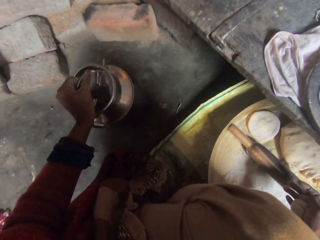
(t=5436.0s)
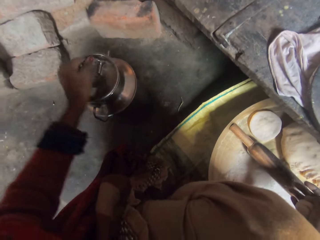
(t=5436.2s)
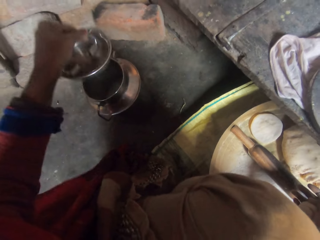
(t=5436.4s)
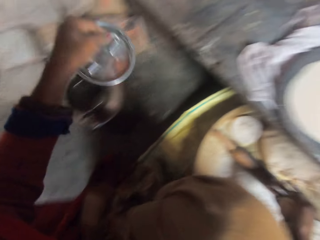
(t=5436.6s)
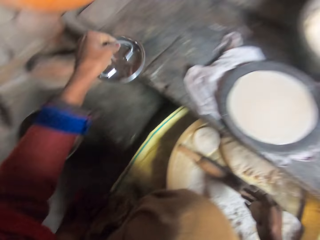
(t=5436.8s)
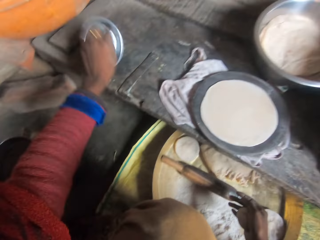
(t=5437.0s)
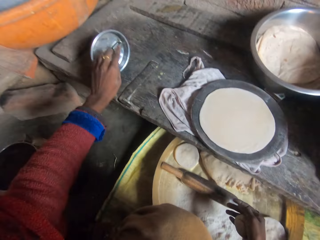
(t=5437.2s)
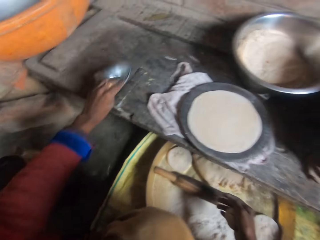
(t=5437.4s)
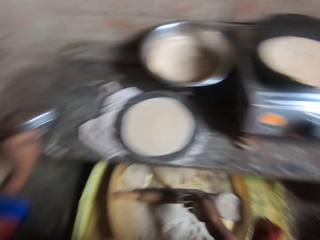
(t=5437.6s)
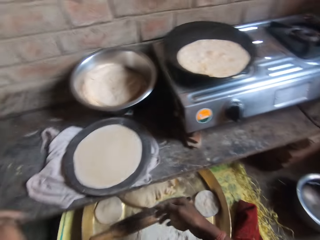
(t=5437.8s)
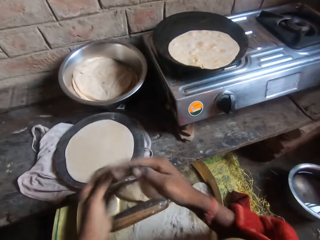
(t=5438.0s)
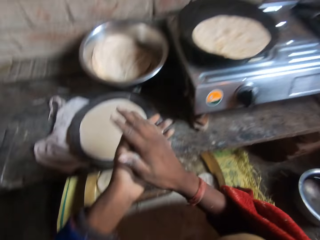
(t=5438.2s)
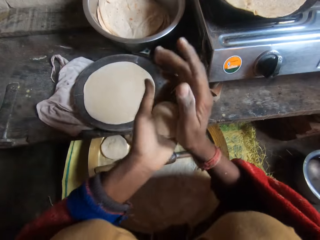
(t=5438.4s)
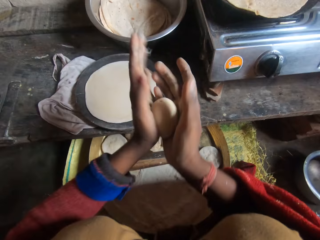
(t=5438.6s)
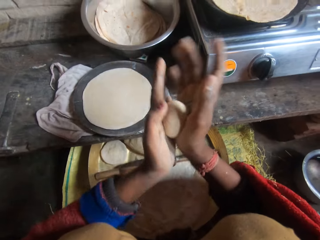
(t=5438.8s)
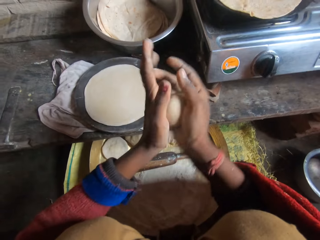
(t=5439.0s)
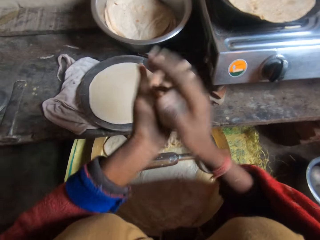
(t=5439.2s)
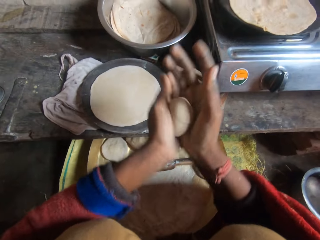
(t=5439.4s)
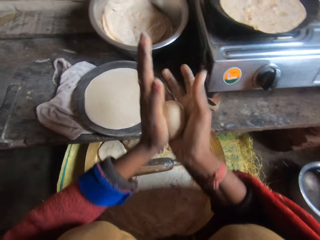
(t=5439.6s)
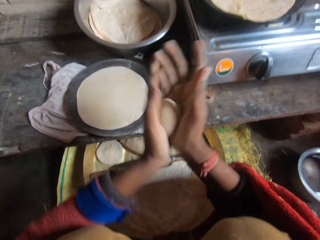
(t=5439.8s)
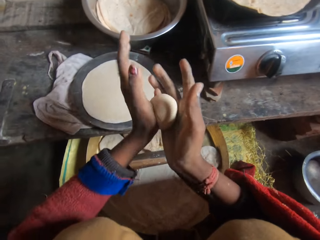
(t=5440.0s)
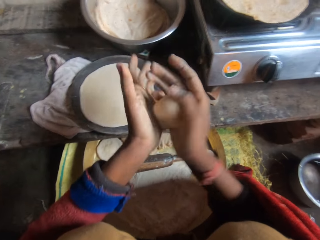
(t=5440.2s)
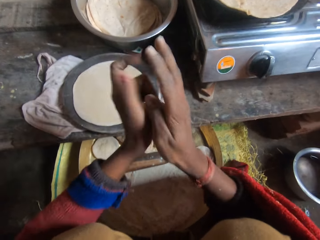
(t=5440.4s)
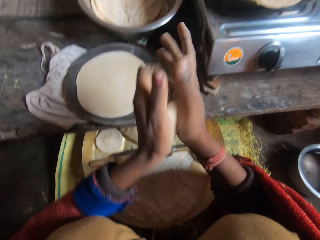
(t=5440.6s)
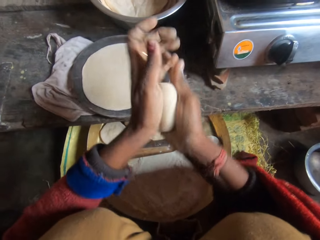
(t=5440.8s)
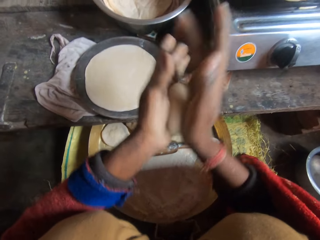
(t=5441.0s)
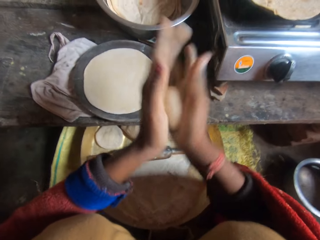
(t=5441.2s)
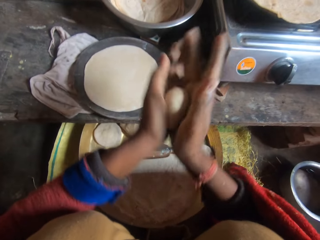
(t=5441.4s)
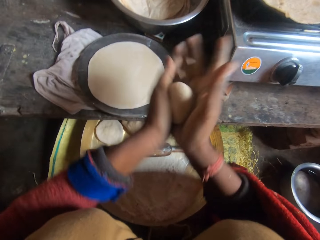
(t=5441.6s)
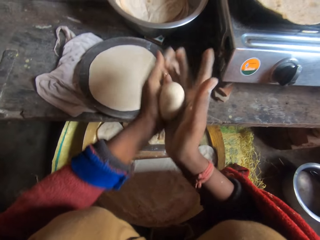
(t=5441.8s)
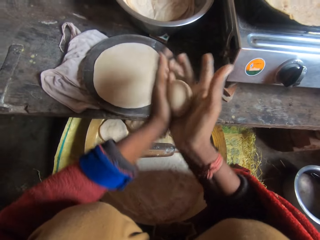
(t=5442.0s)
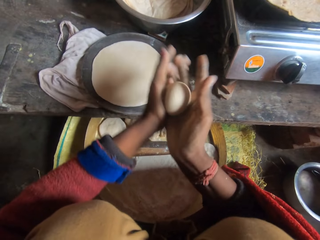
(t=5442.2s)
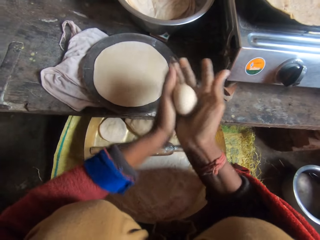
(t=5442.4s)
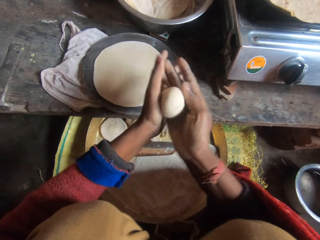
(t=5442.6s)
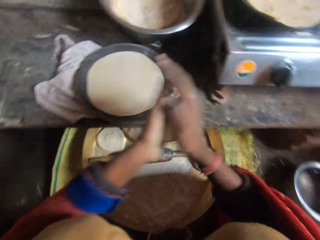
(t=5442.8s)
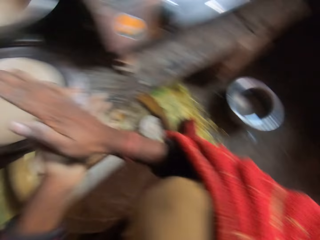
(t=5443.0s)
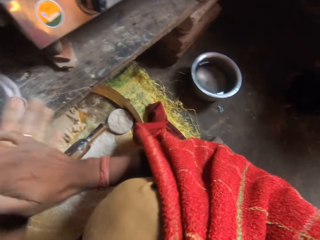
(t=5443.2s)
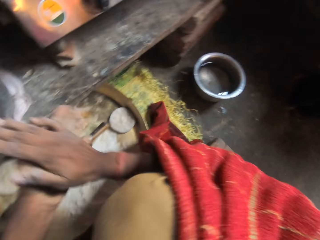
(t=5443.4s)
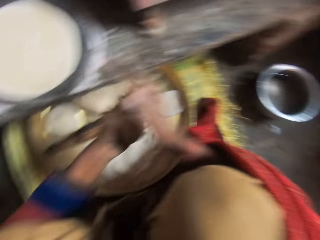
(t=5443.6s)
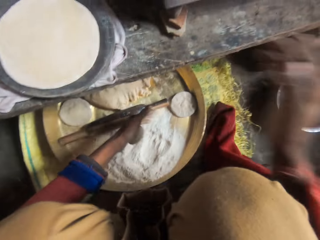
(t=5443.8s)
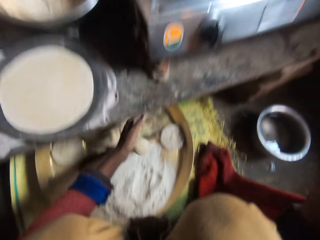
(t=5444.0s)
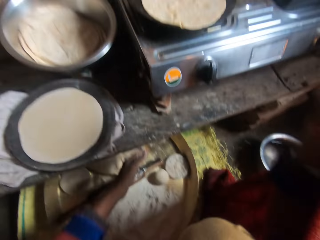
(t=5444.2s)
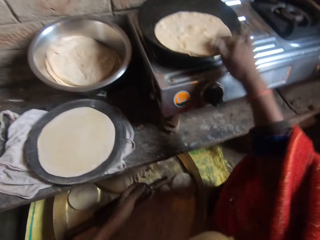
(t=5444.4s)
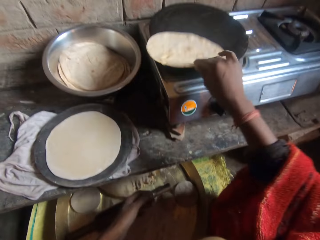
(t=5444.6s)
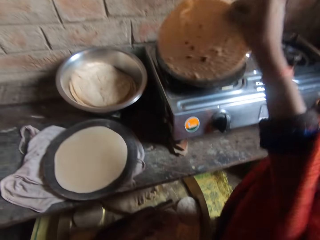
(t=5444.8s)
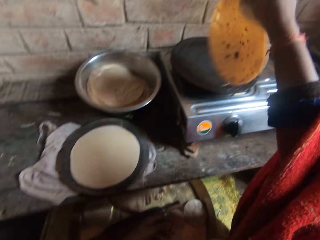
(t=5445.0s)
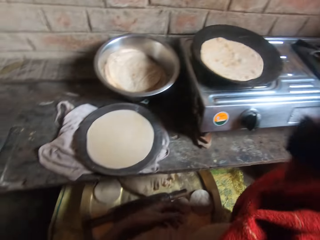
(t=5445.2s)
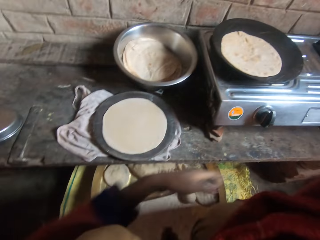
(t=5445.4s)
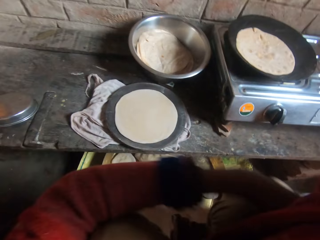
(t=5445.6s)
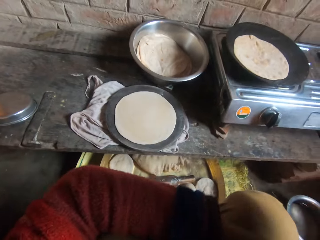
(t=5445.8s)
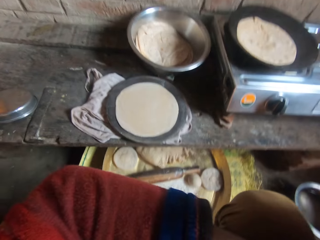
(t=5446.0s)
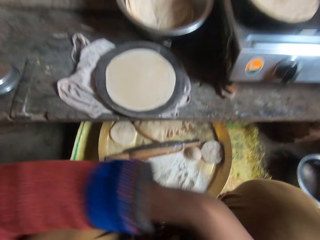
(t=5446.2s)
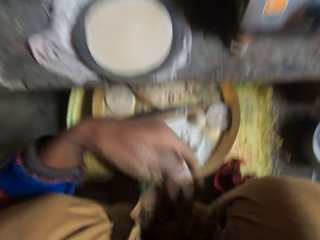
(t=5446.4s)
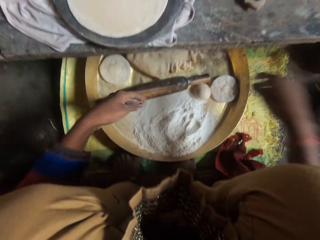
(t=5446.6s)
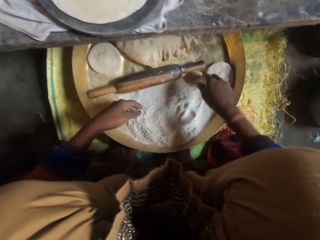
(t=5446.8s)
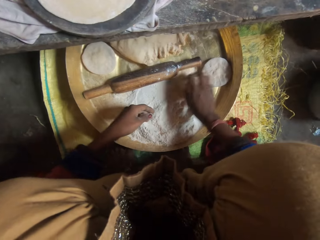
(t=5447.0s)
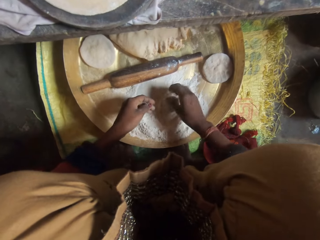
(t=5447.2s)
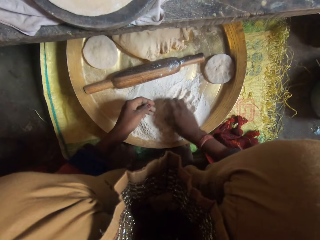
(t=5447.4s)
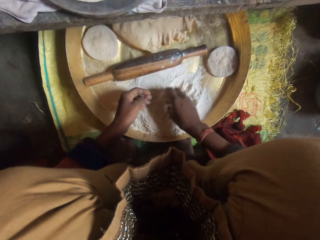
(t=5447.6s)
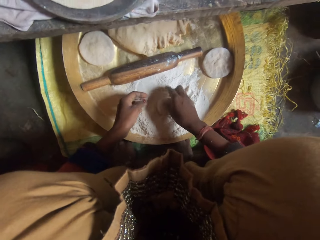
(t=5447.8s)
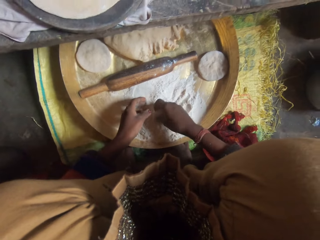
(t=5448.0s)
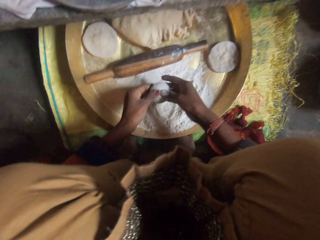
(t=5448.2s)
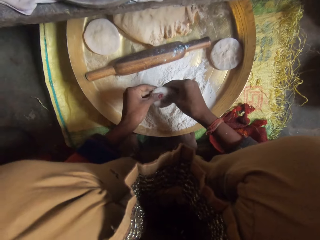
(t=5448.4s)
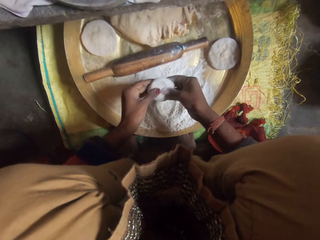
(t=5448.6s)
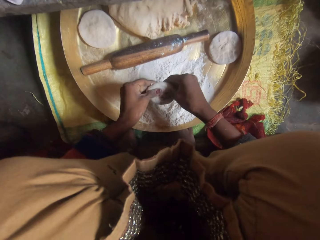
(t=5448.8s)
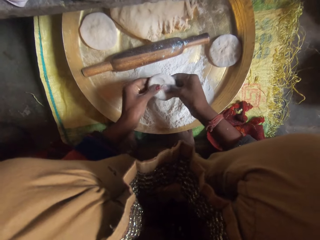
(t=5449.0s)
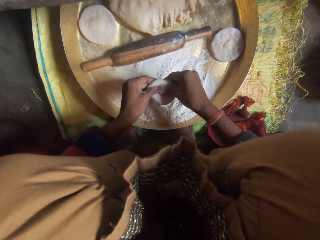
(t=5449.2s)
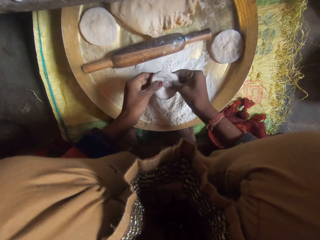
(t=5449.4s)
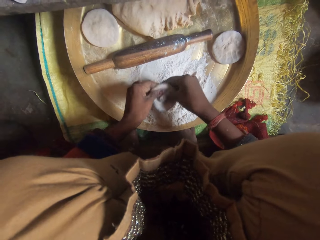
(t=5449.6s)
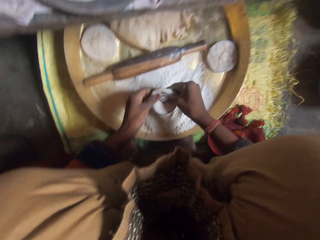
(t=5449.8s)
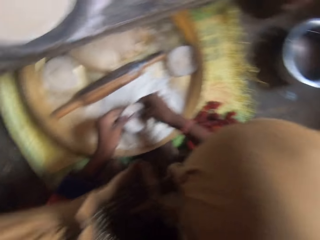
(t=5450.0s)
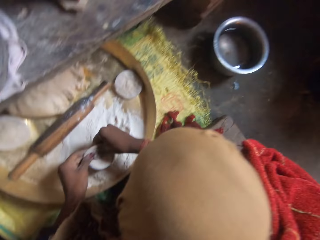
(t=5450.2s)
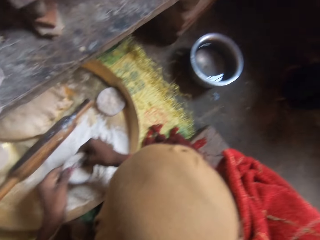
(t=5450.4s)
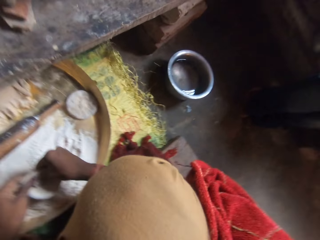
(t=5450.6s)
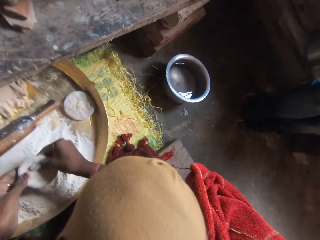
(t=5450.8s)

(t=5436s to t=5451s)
The camera wearer holds the lid. She holds the dough. She drops the dough on the tray. She adjusts the dough in the pan. She molds another dough with flour with her hands. She soaks the dough into the wheat flour.

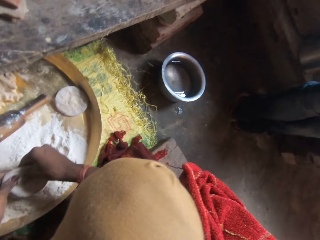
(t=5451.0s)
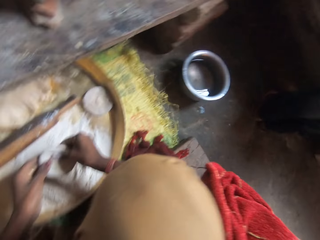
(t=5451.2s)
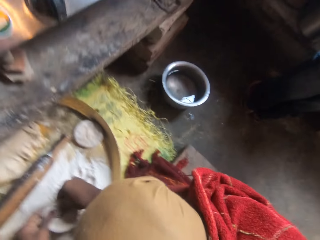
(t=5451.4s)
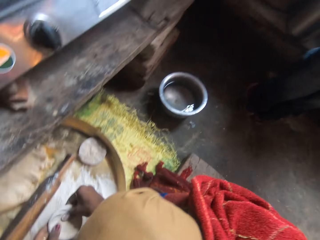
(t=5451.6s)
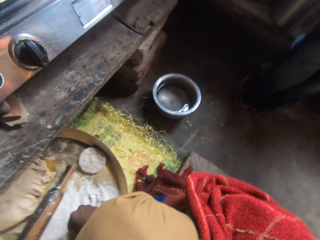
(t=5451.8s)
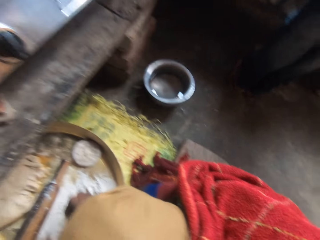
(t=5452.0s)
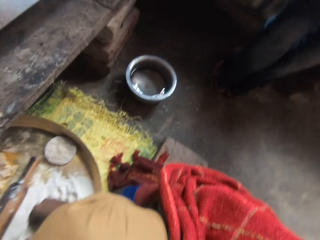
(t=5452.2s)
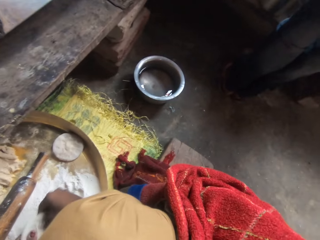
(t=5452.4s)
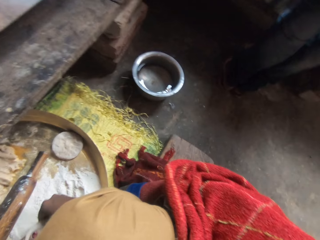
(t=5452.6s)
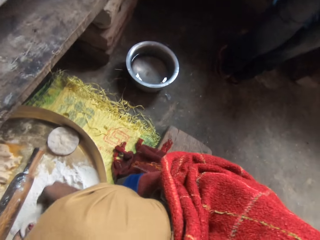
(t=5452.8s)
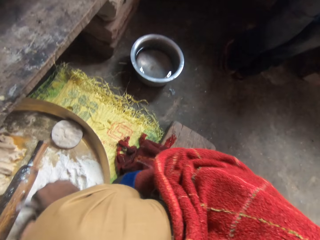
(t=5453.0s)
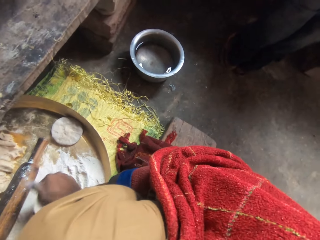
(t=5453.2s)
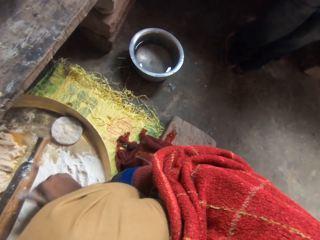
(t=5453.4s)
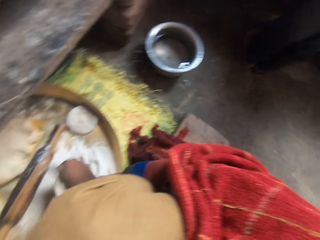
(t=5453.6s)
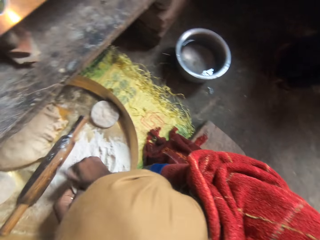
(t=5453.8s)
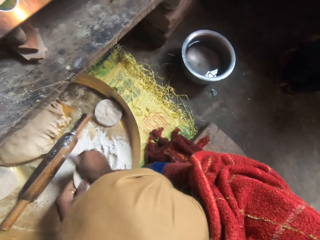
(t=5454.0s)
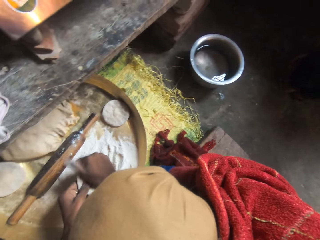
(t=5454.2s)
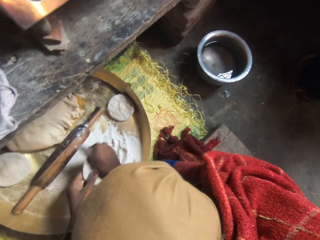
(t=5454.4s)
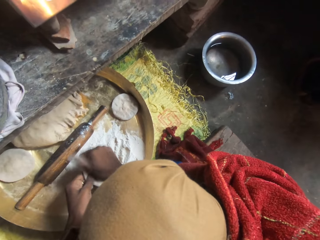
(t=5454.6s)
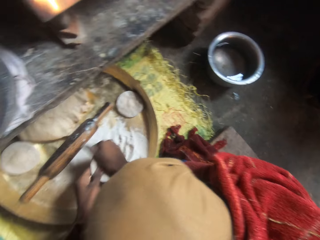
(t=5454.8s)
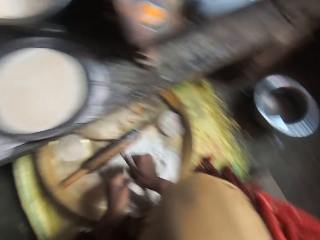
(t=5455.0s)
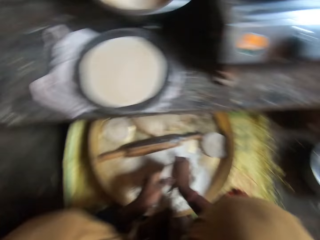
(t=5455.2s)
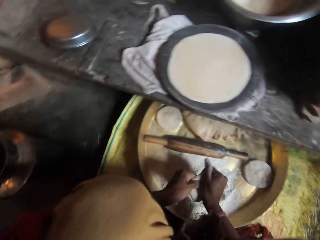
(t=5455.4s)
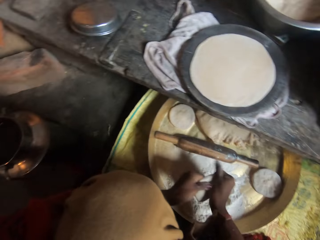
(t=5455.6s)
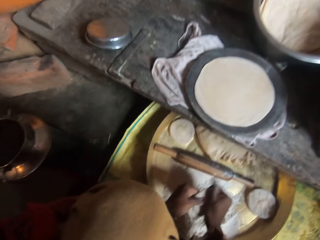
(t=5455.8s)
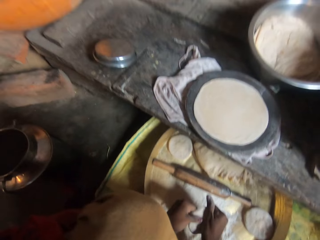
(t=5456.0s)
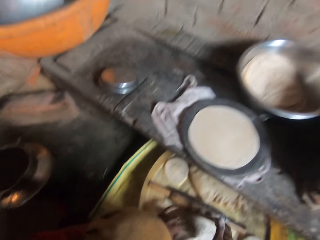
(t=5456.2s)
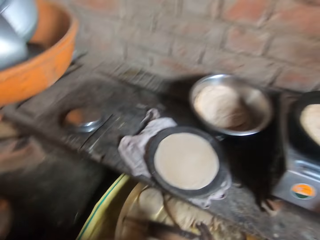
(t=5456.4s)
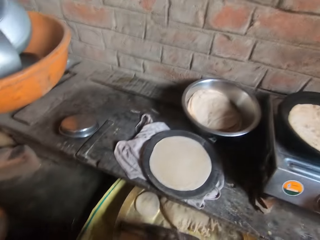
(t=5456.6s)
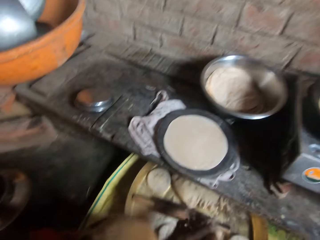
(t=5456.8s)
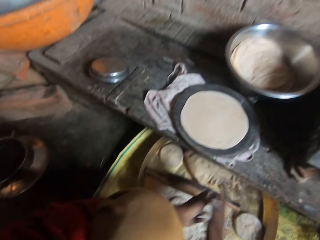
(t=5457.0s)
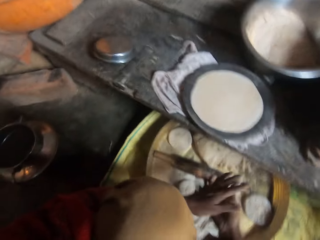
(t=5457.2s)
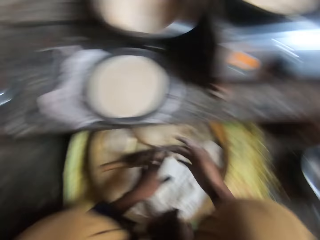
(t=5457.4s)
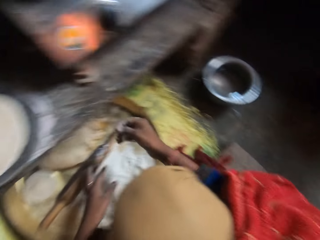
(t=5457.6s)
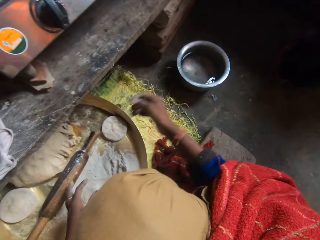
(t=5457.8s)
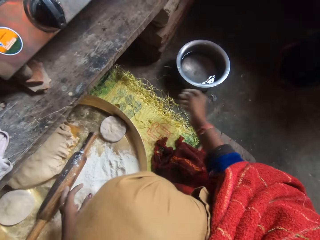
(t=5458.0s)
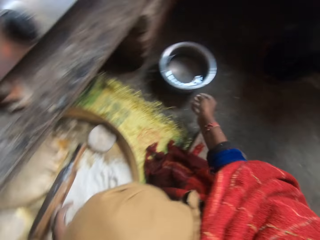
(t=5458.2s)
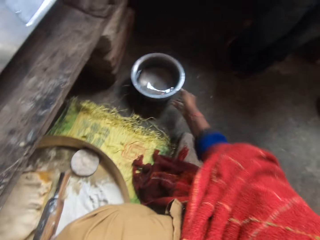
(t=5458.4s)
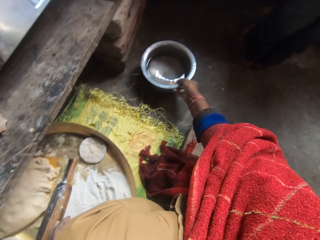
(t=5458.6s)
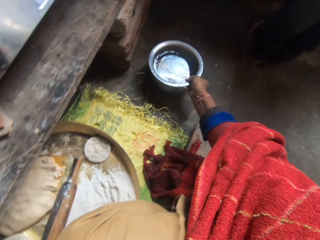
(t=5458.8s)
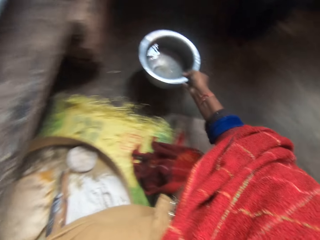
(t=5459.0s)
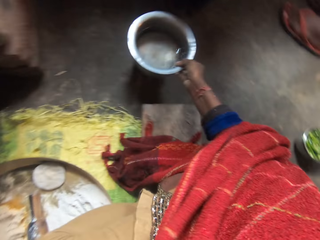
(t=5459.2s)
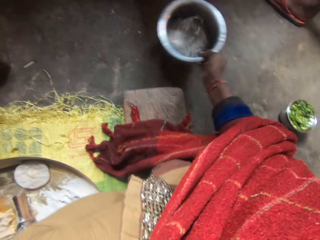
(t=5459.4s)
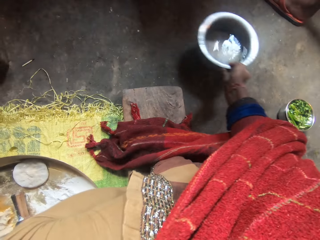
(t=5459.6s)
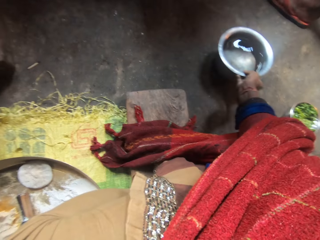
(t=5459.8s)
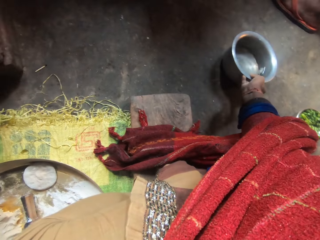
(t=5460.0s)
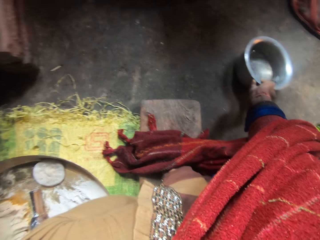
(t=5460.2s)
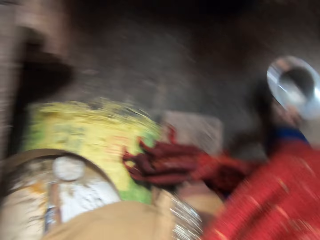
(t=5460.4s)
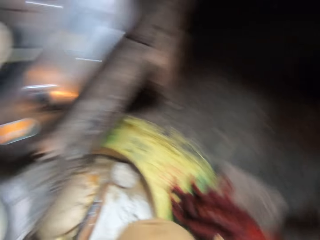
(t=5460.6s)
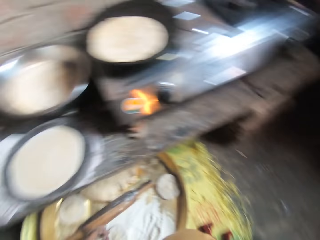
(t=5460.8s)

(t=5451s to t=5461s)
The camera wearer moves a bowl of water on the floor. They hold an aluminium sufuria.
